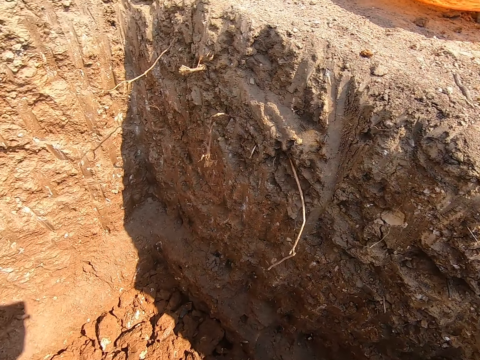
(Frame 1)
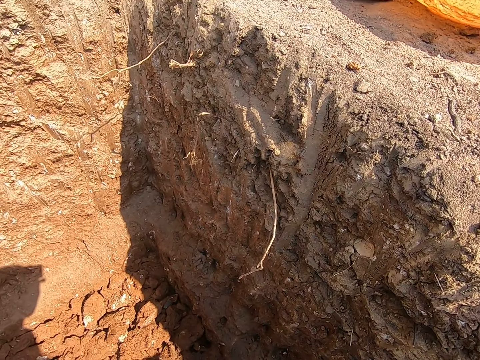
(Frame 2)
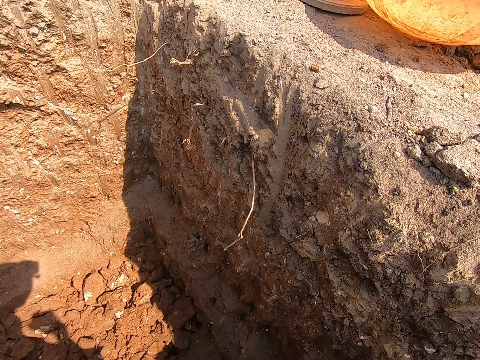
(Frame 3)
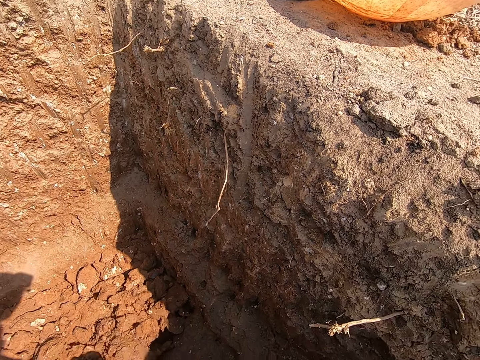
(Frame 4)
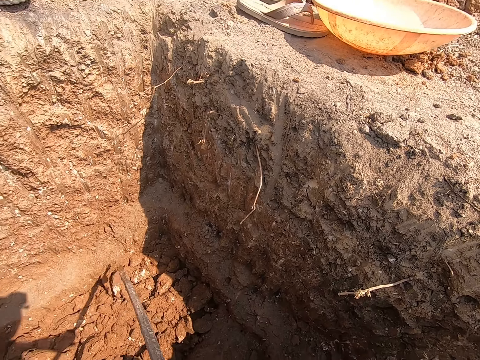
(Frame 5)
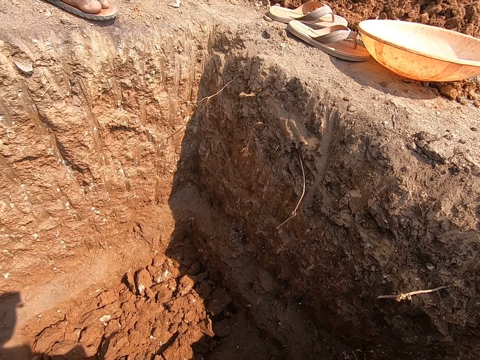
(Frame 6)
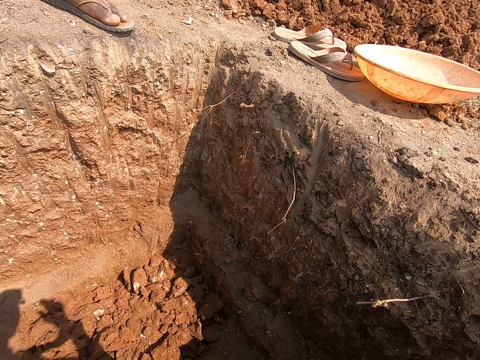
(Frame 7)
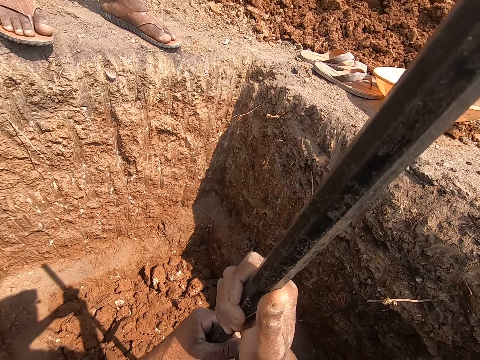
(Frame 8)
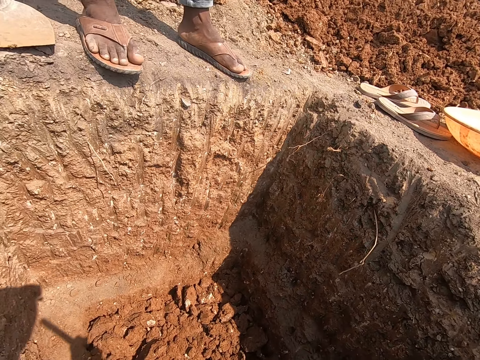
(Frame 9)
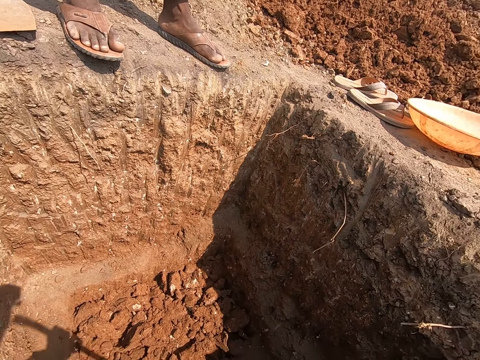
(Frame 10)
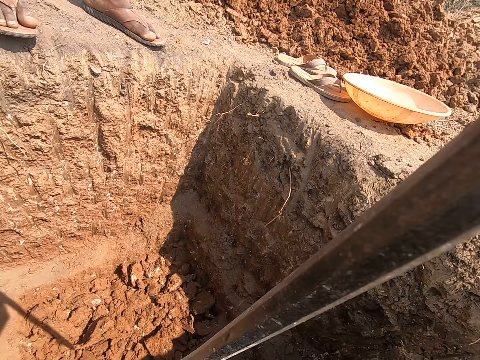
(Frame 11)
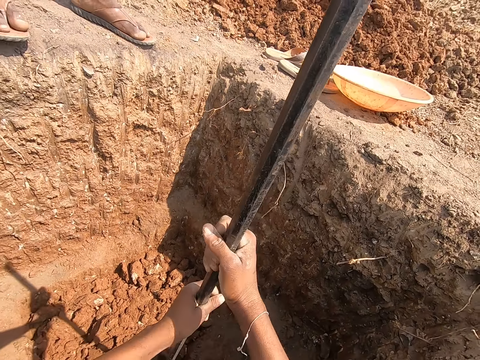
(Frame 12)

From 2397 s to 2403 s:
The camera wearer turns the ultisols with the iron bar in his hands. He breaks lumps of ultisols with the iron bar in his hands.

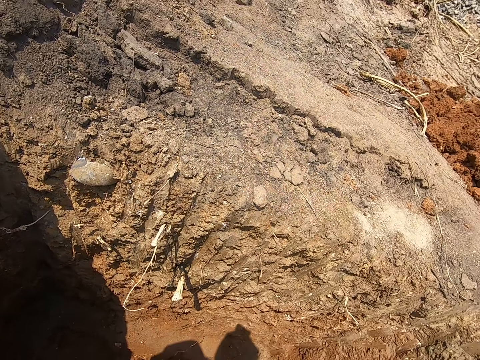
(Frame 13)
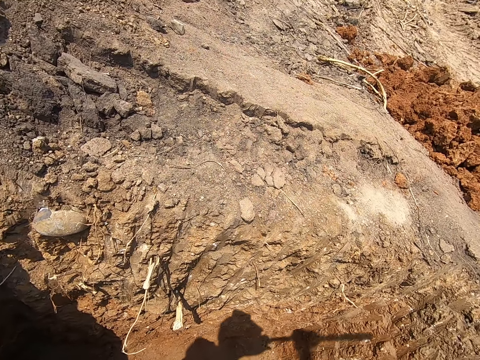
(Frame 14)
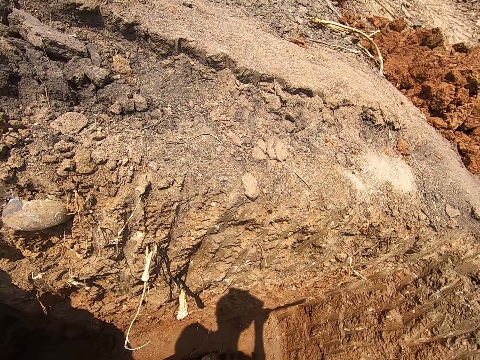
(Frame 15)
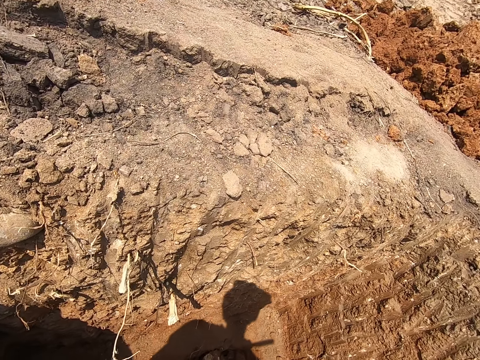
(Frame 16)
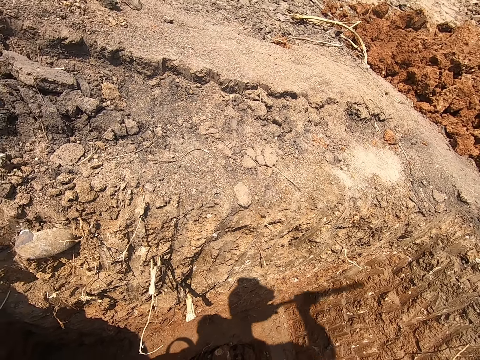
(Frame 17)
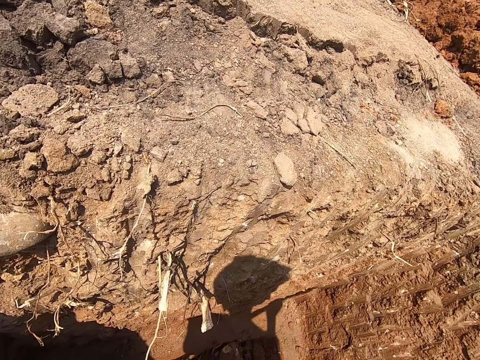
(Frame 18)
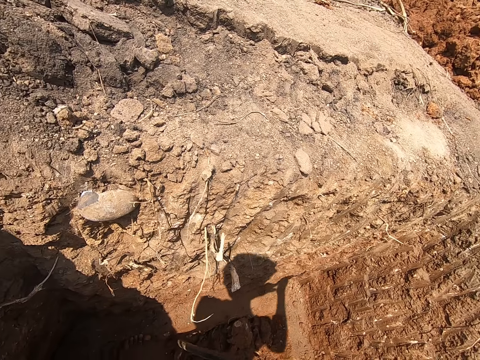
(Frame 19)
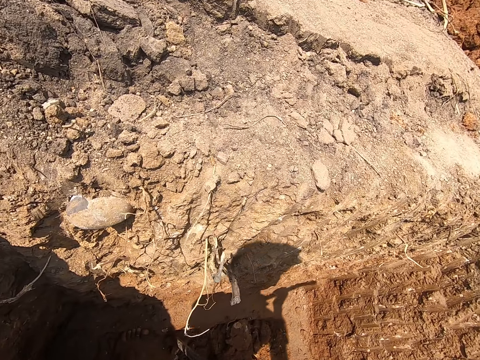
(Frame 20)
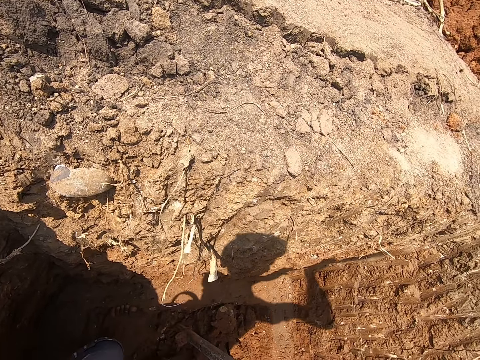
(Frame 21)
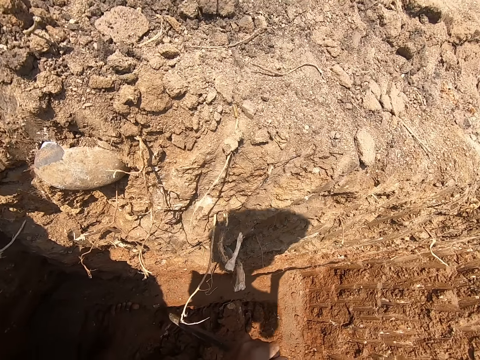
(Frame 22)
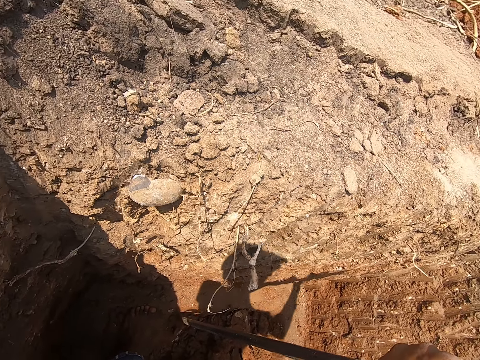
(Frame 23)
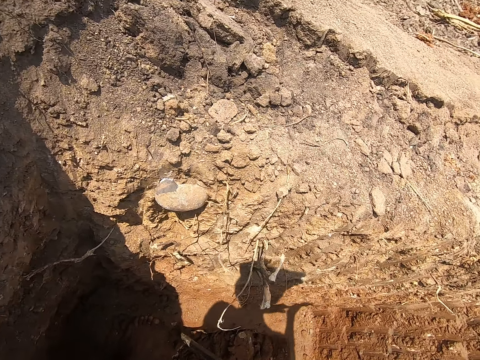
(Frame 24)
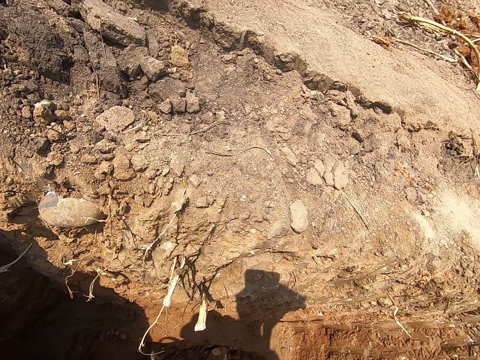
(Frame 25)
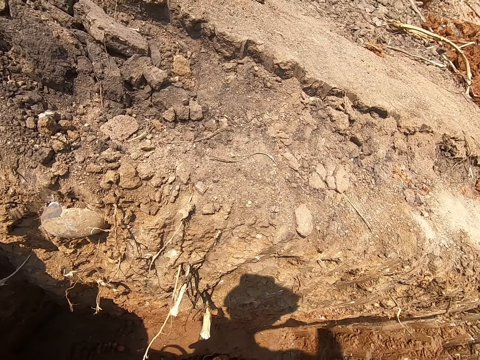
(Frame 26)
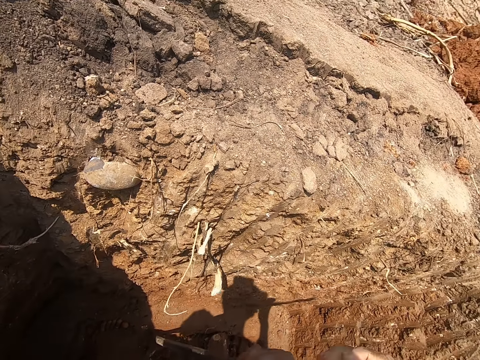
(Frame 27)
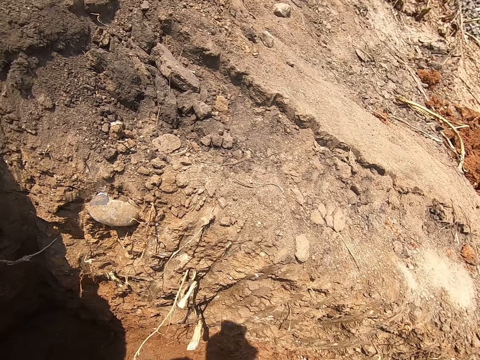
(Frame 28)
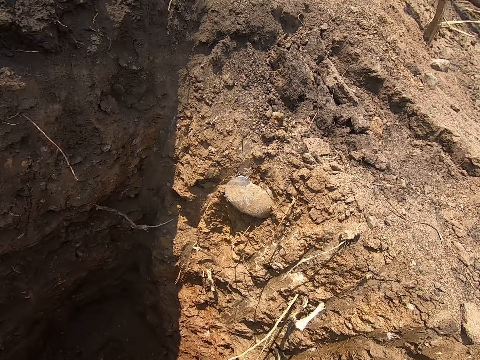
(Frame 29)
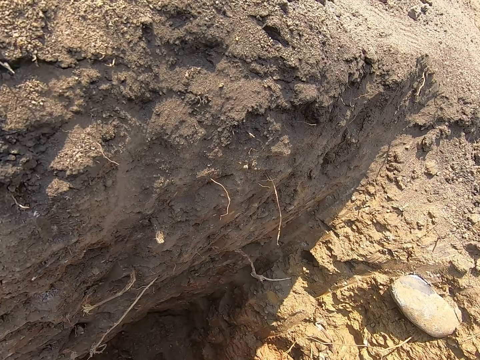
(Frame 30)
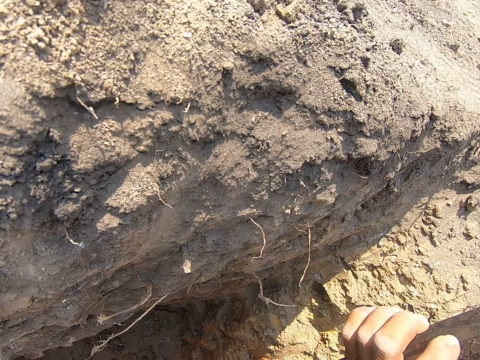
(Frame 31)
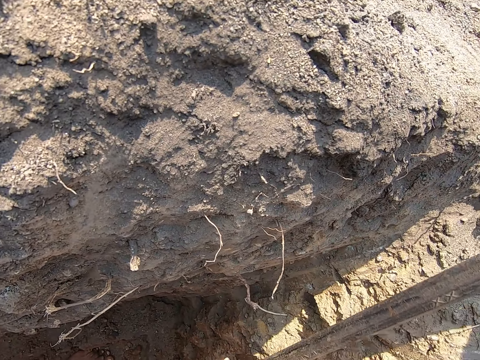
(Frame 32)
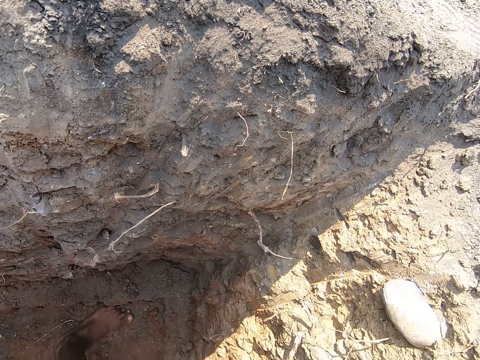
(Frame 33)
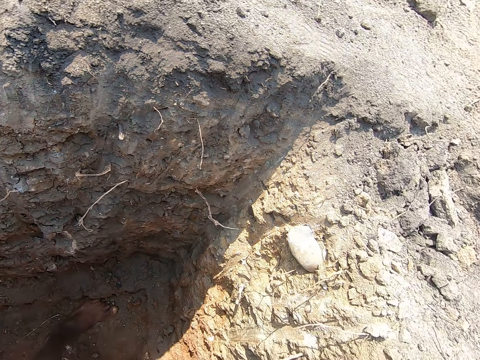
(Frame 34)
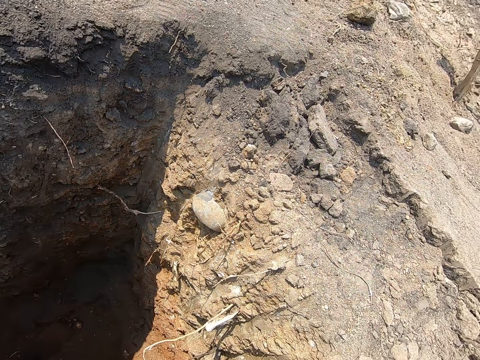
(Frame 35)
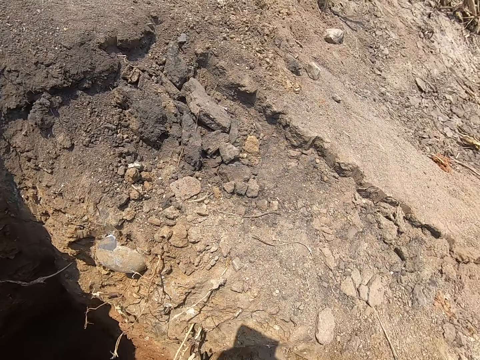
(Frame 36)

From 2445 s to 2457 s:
The camera wearer digs with the crowbar.

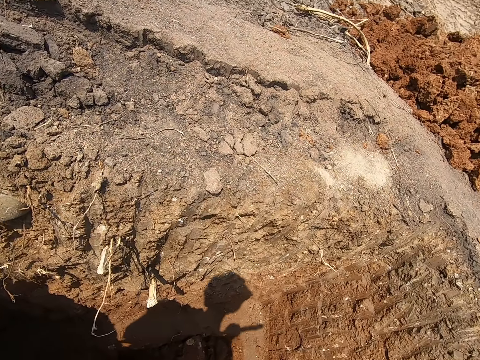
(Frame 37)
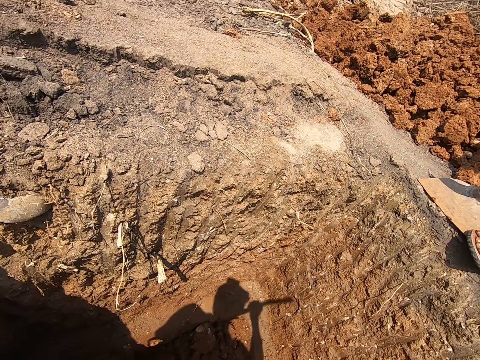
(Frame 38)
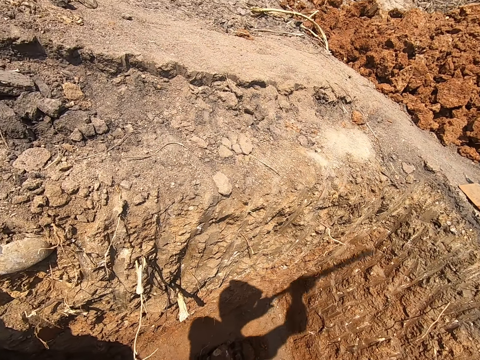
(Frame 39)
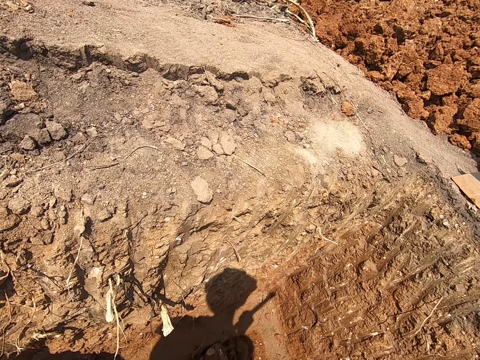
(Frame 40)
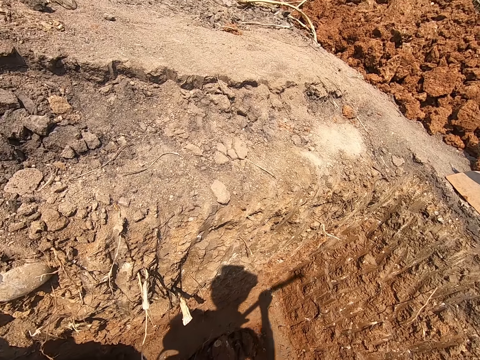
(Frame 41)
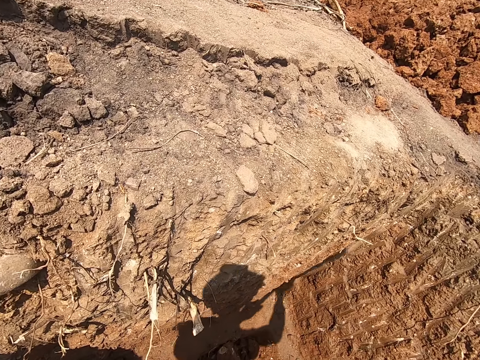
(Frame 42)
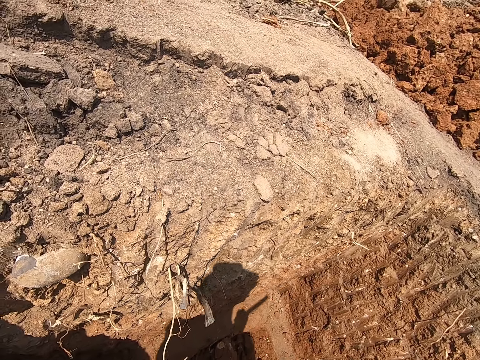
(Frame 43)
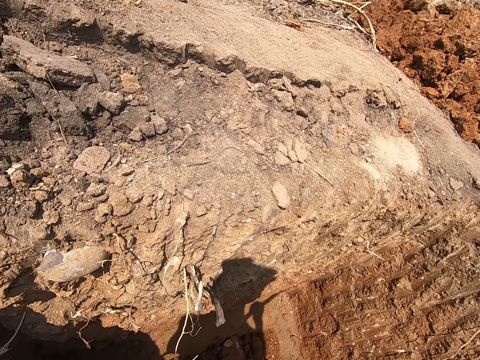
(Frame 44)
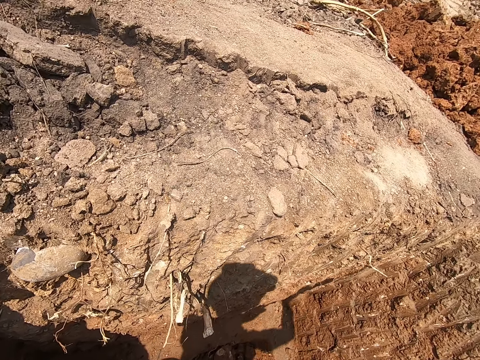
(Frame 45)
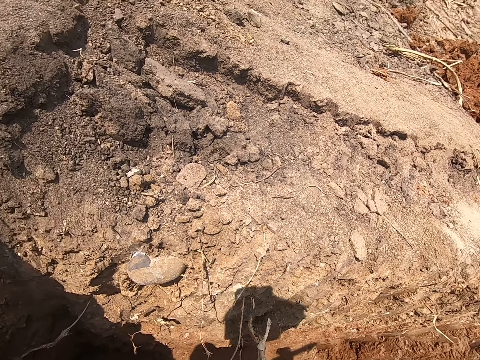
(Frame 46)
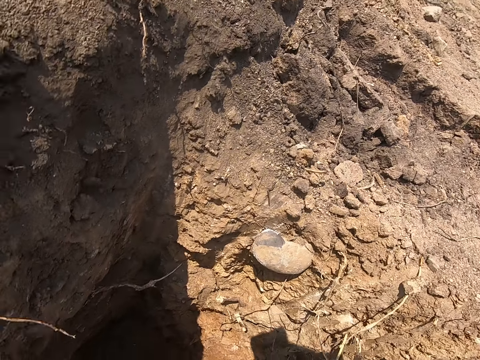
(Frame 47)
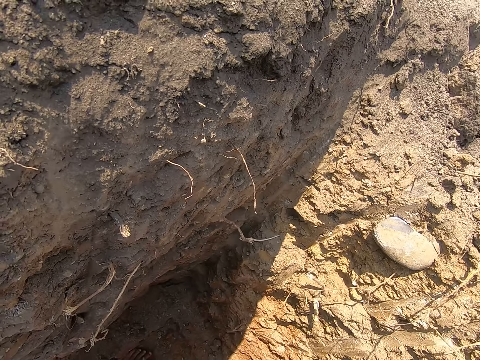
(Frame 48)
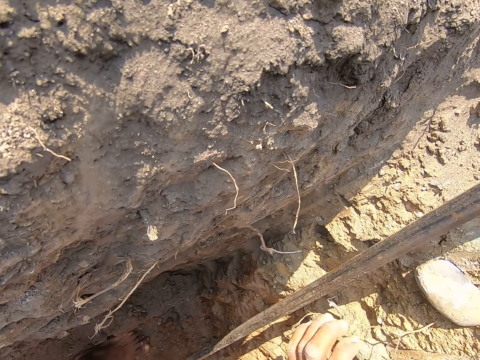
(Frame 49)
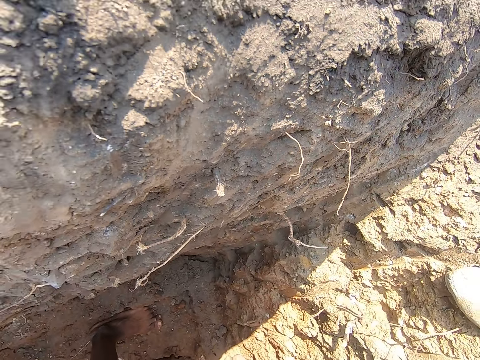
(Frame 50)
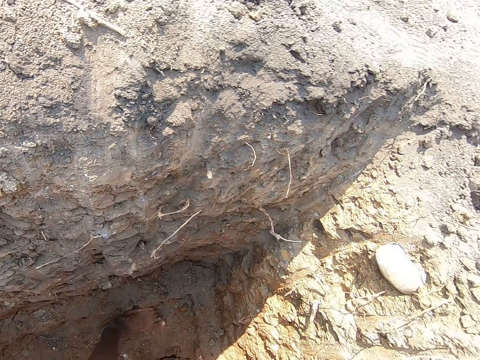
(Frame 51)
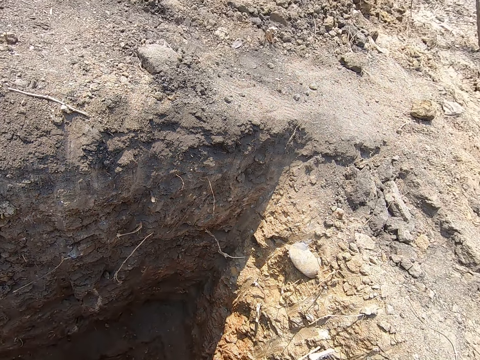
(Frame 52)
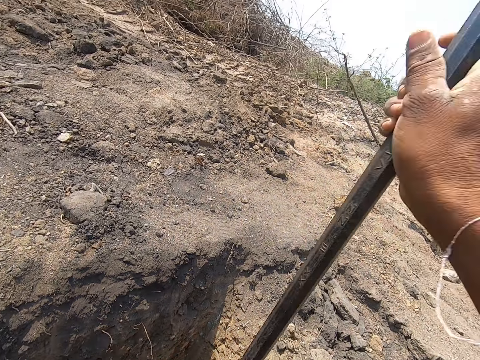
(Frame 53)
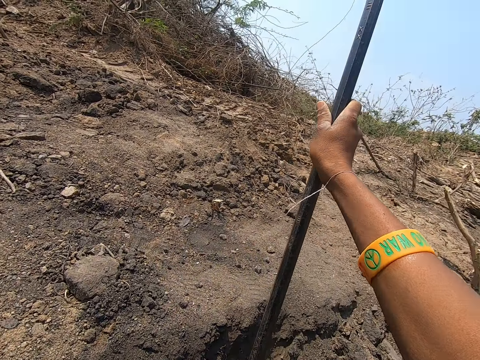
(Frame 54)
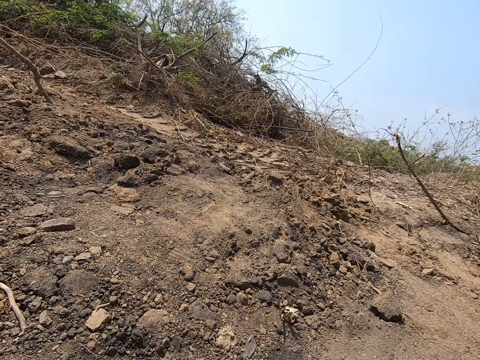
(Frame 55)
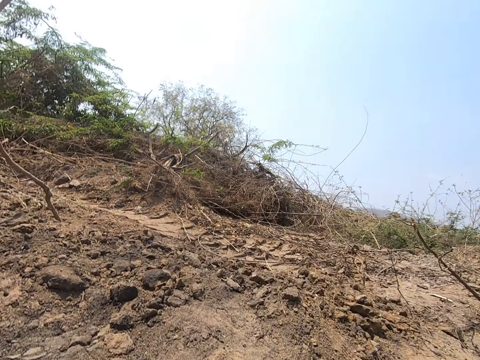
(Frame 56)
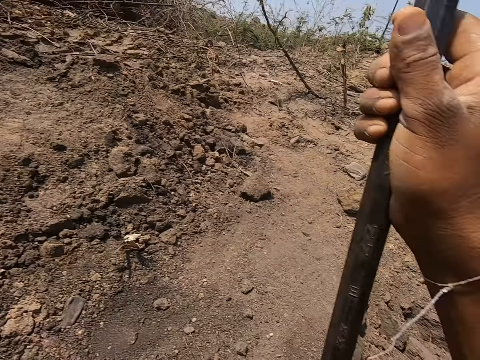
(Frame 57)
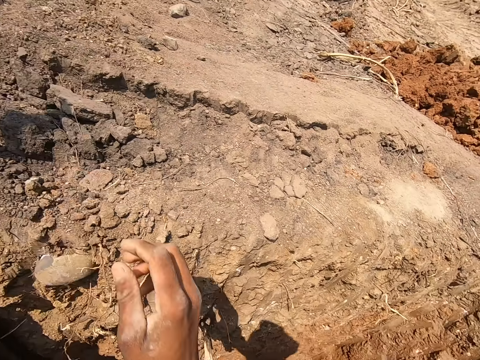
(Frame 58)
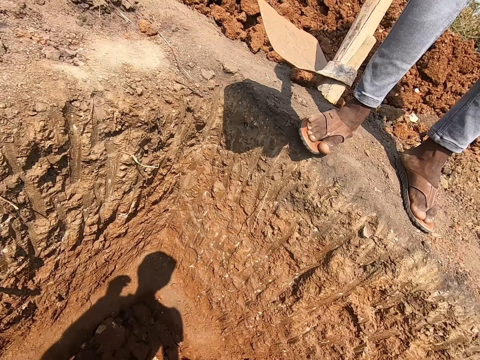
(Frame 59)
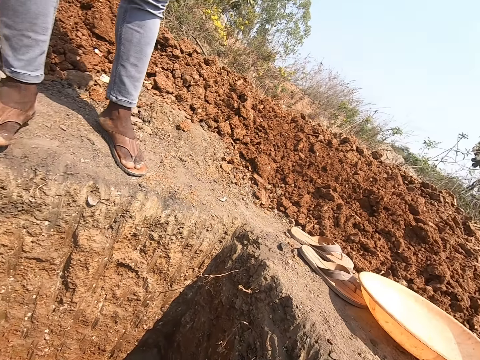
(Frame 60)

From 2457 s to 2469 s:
The camera wearer places the rod or crowbar against a wall on the hole with his right hand. He looks around.
